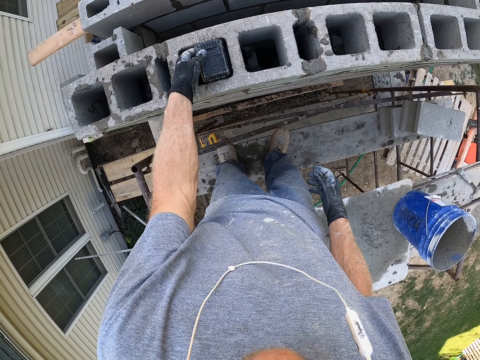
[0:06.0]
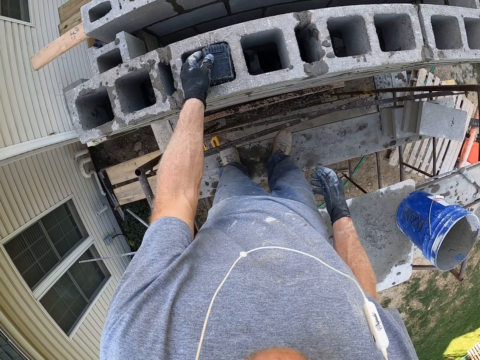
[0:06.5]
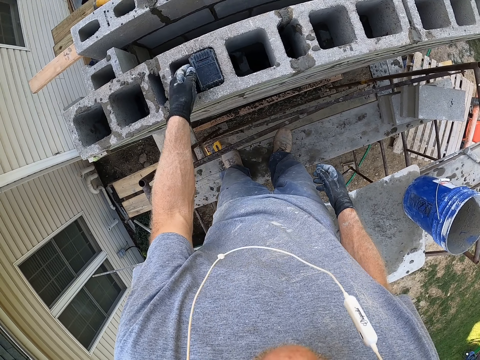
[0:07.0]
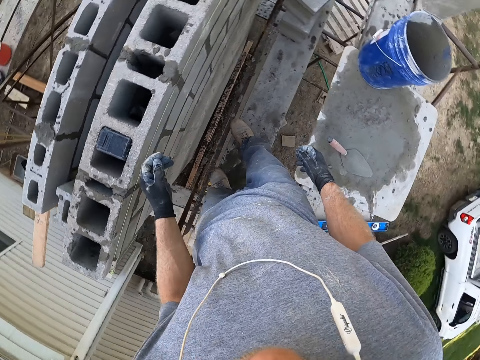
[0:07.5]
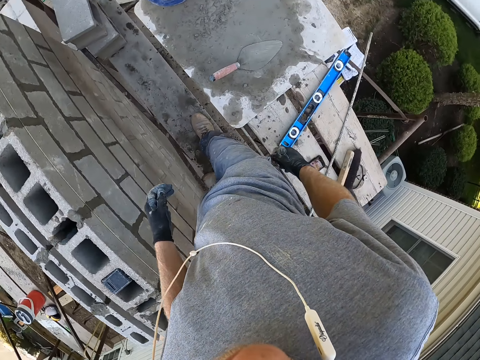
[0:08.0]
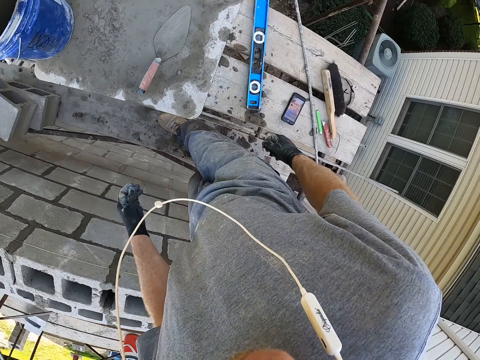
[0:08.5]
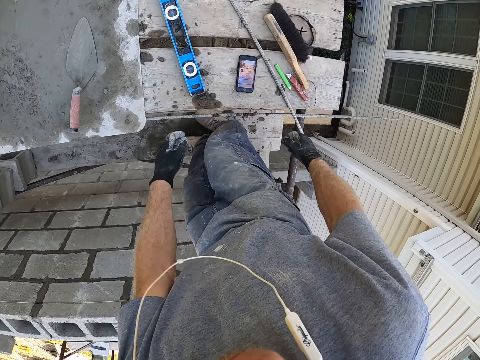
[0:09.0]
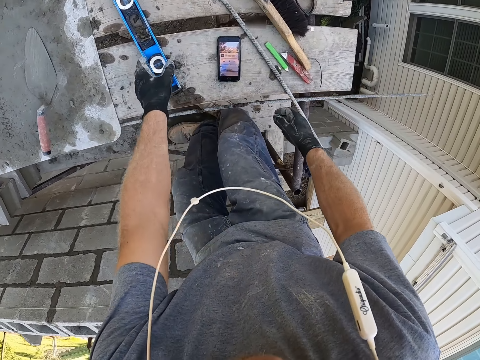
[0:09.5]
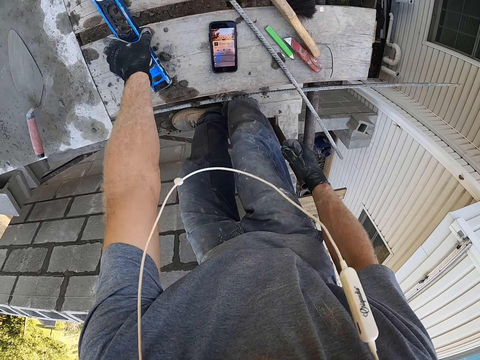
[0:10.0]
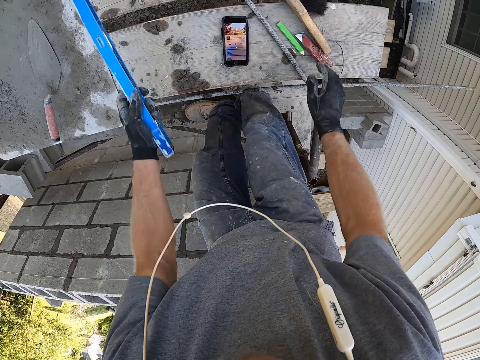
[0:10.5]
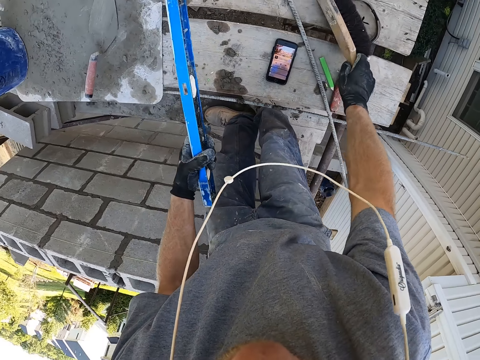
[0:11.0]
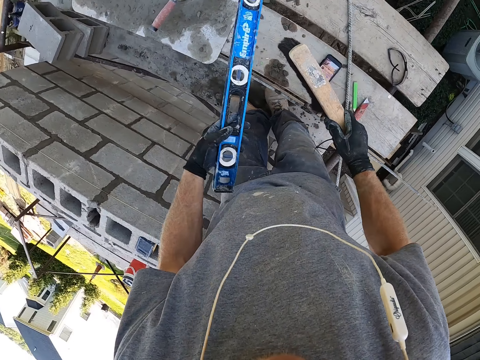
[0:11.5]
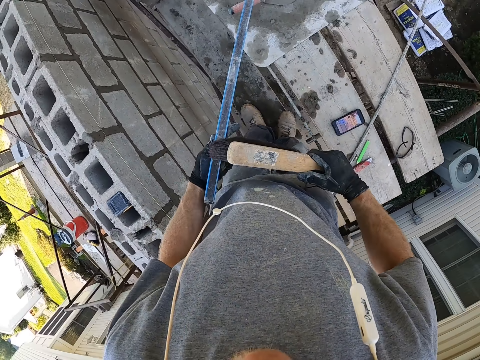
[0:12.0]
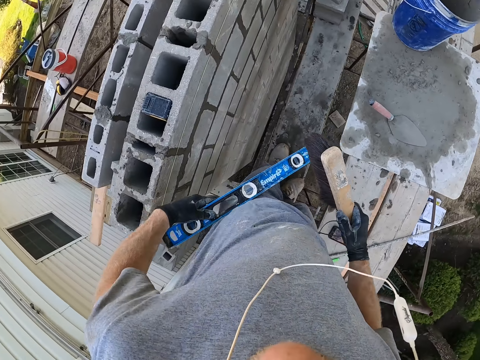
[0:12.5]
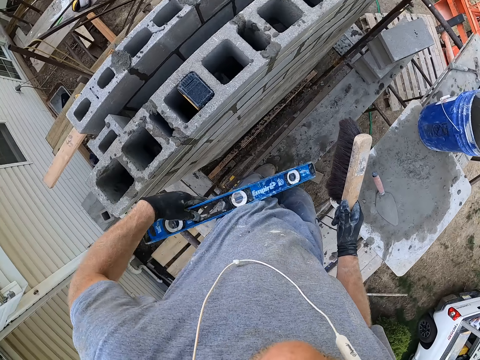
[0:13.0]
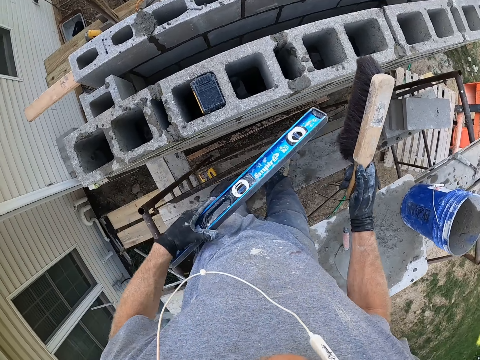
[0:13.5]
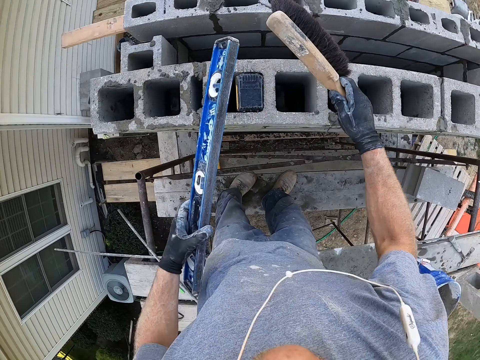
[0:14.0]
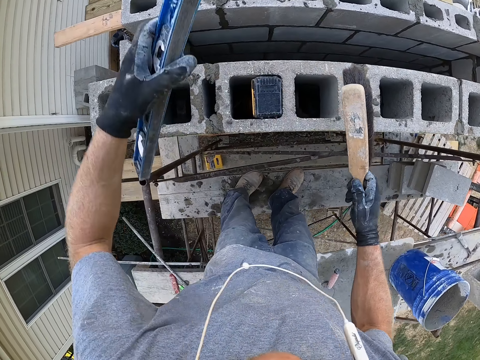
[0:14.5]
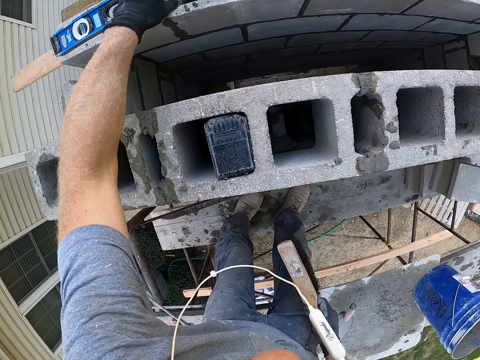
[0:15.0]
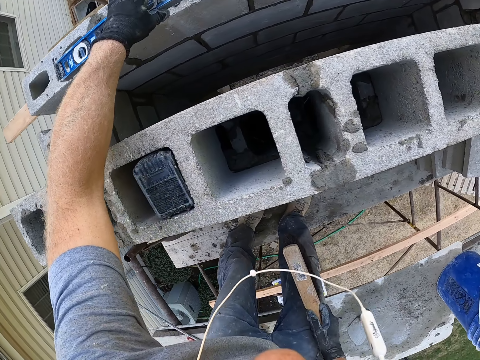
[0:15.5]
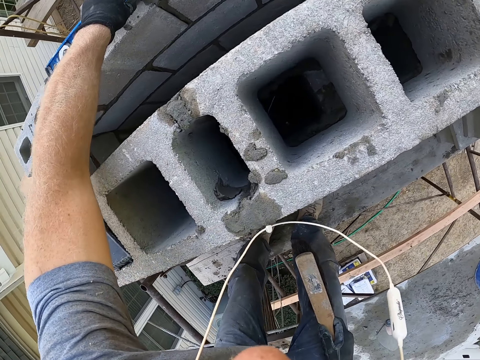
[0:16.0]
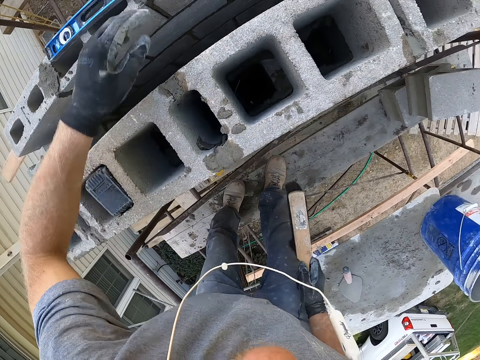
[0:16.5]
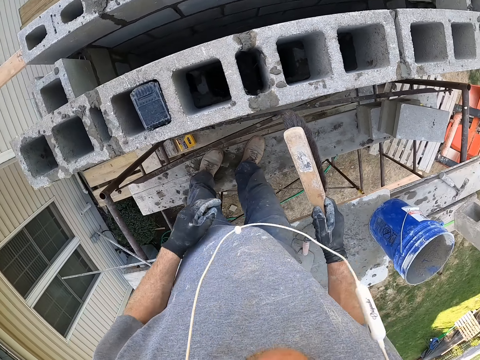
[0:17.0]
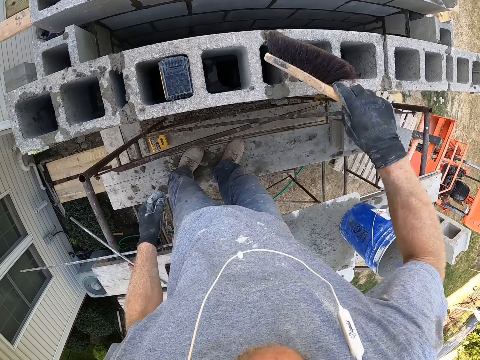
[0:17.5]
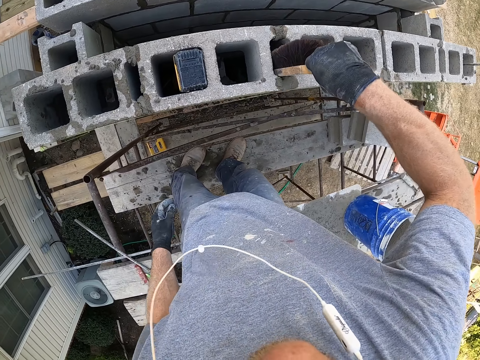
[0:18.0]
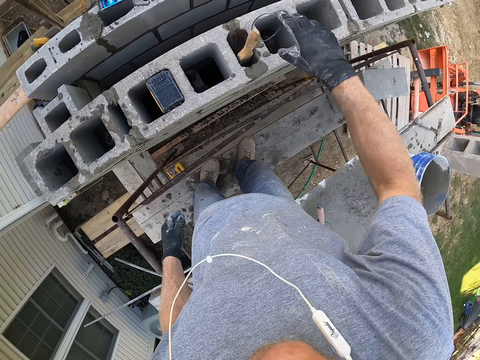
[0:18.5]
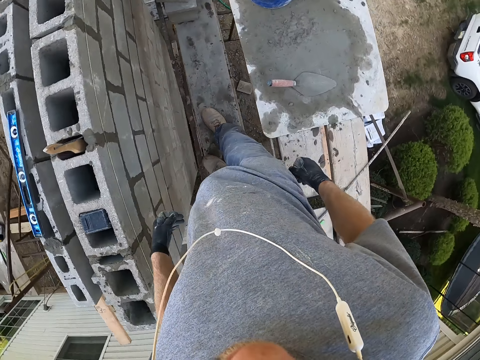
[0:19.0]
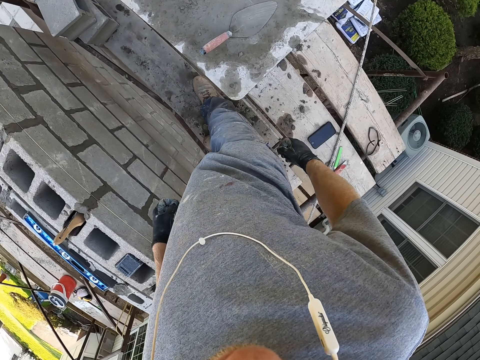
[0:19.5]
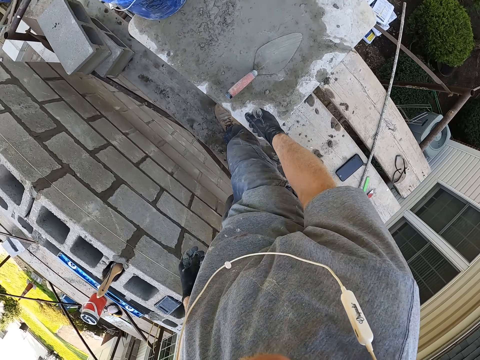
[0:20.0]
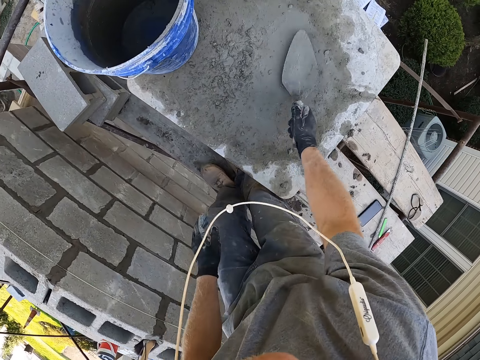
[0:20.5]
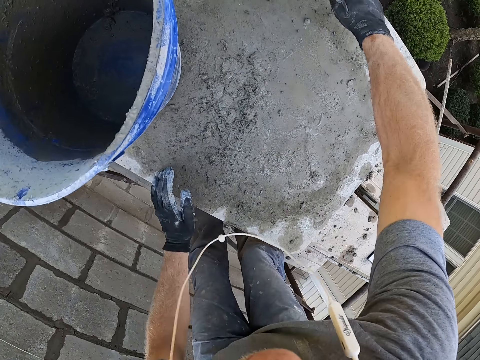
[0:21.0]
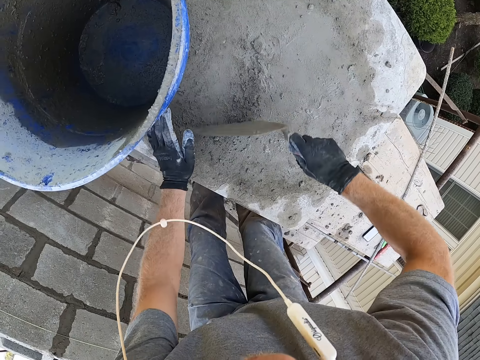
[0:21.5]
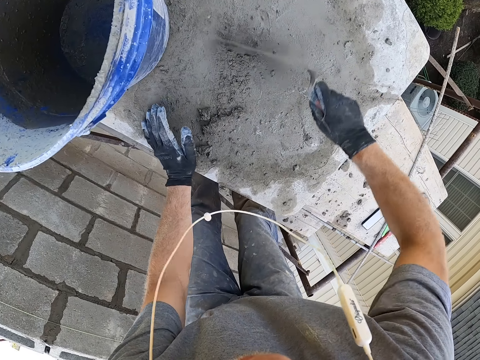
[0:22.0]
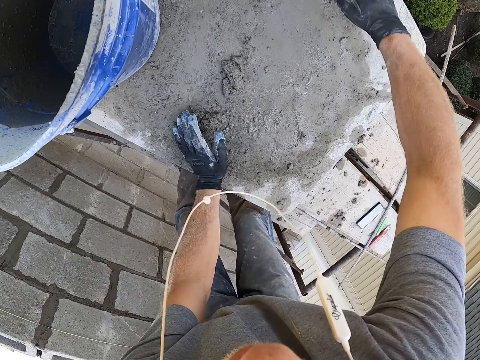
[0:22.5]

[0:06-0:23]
The camera wearer stares around. He picks a spirit level or item from the block. He picks a hand brush from the block. He cleans the item on his cloth. He puts the spirit level on the constructed wall. He puts the hand brush on the constructed wall. He stares around. He picks a mason's trowel from the mortar and collects the mortar with the mason's trowel.

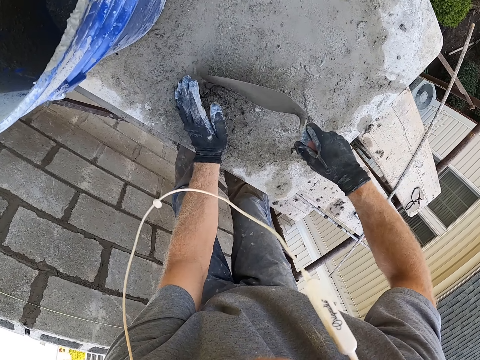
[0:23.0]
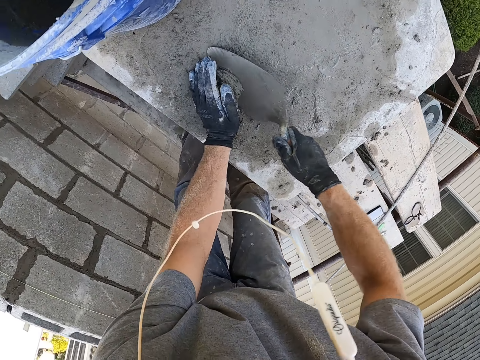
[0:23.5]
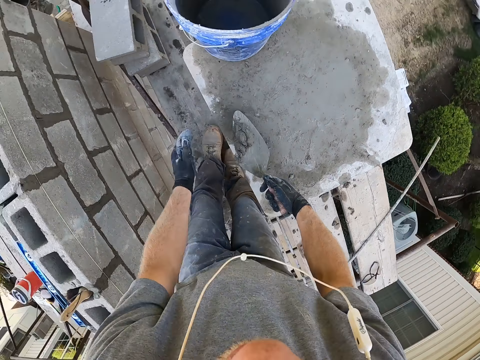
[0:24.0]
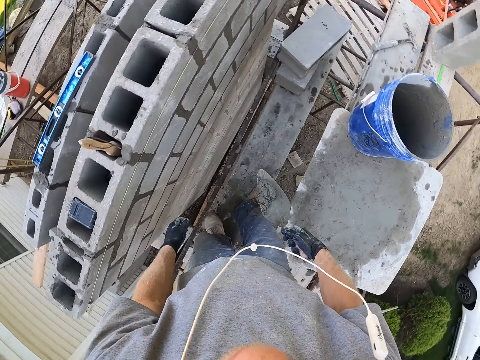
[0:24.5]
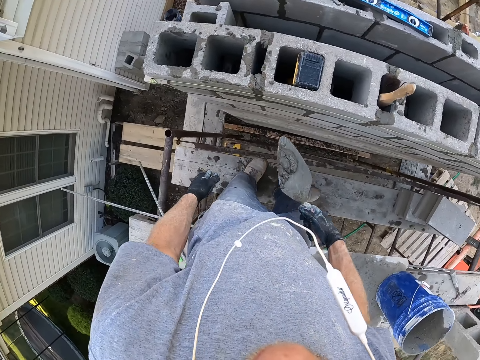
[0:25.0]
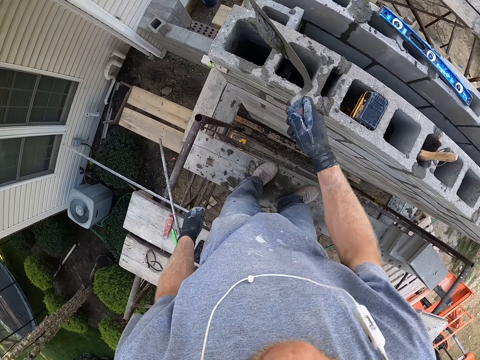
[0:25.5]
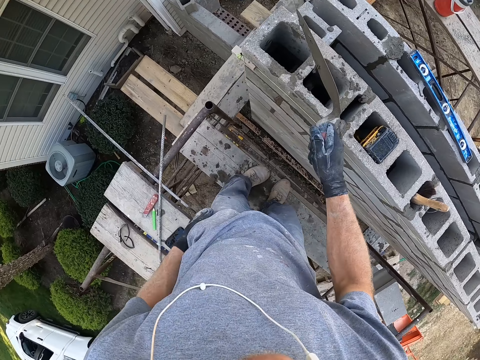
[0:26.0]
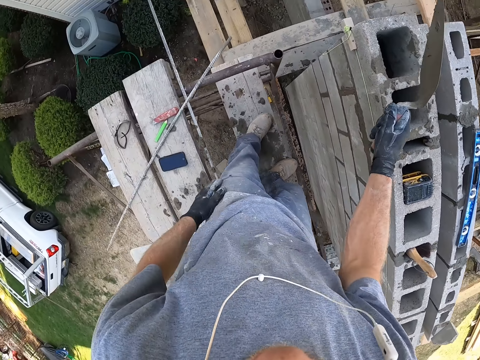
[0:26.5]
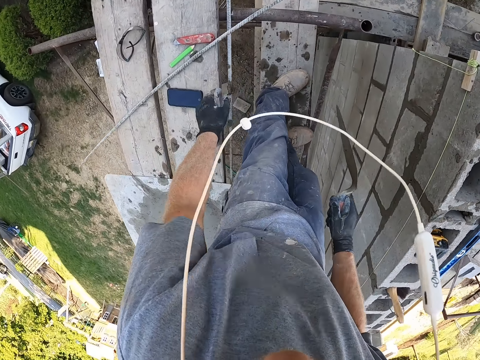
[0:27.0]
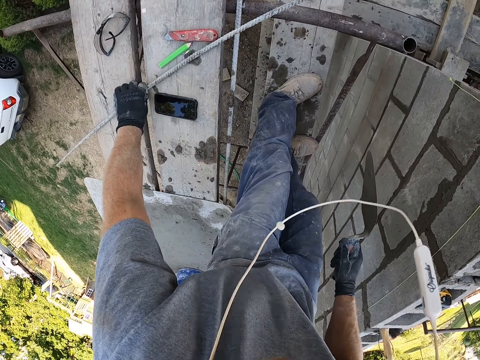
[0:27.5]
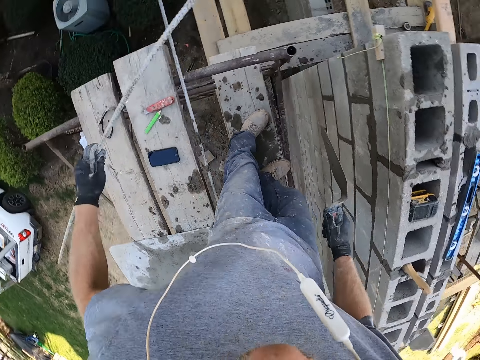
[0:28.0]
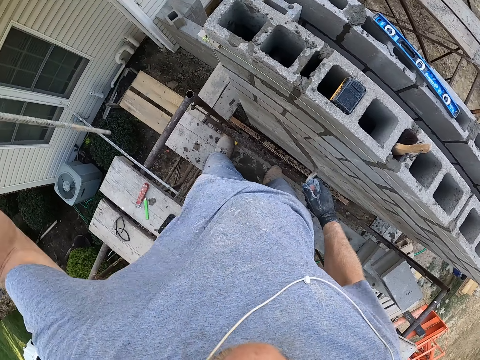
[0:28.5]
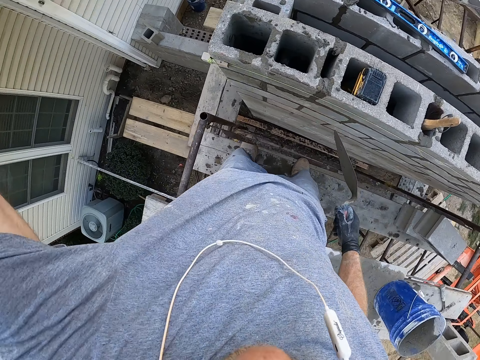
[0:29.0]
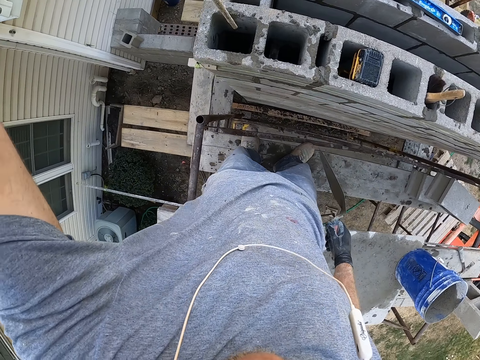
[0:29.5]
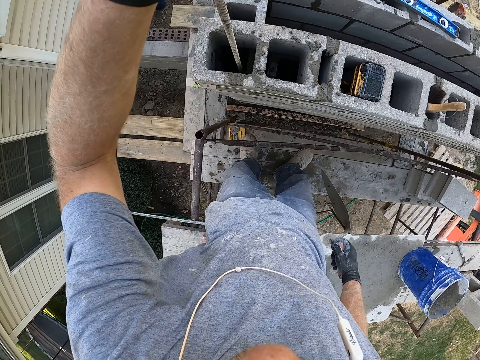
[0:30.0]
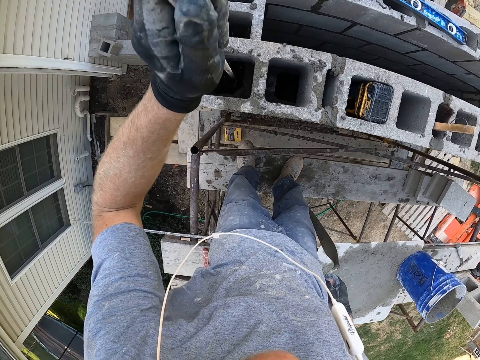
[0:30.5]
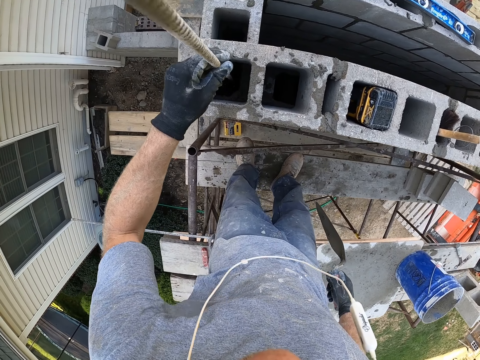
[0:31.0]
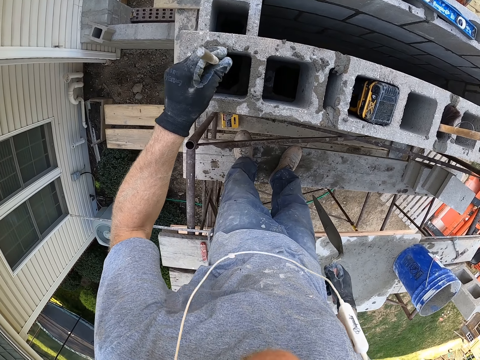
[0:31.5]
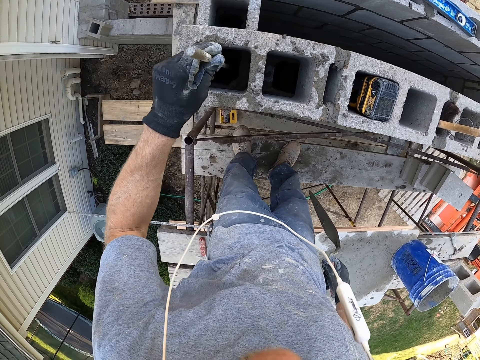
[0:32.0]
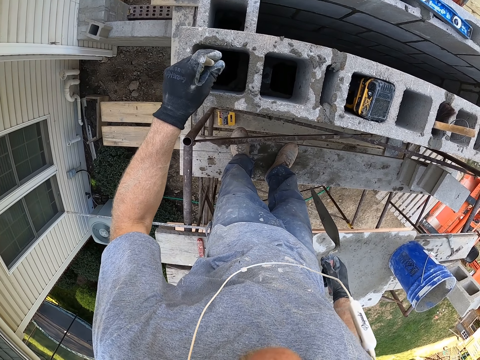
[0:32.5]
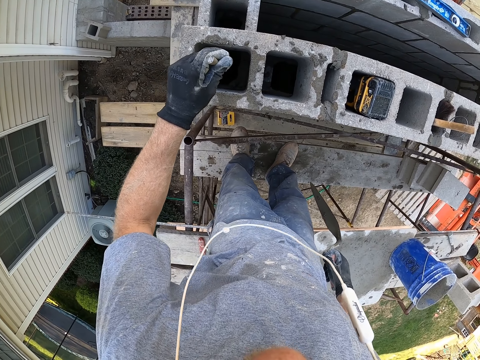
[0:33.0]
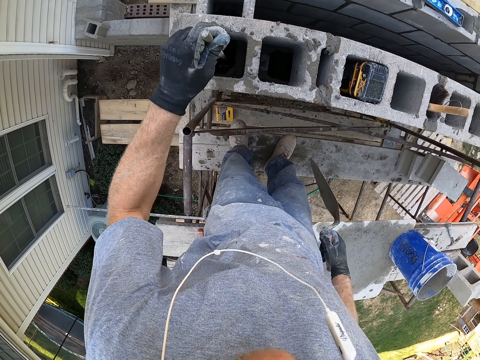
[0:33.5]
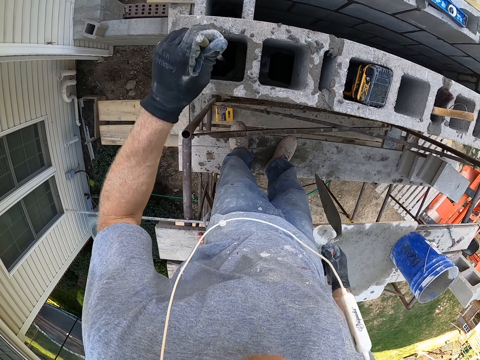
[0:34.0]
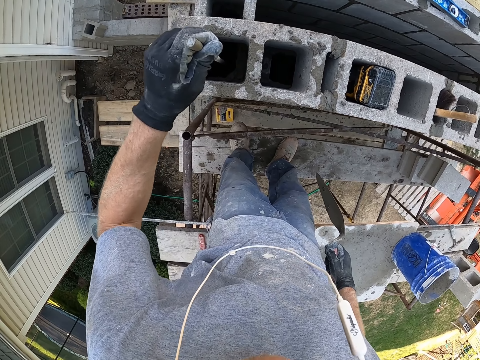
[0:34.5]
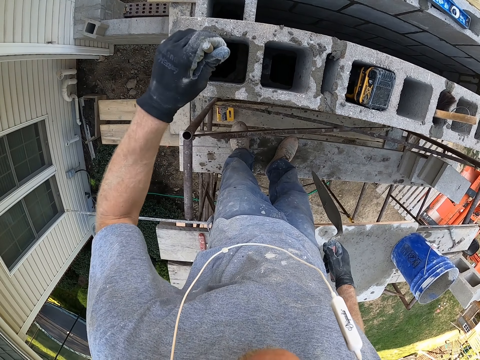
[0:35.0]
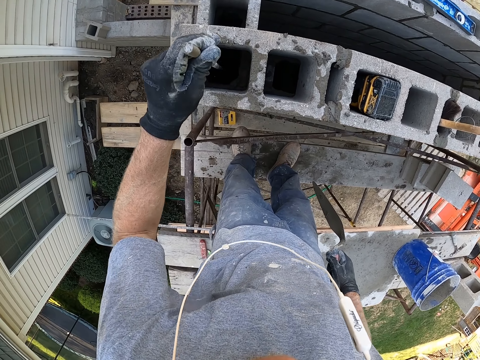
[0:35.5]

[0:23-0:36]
The camera wearer scoops mortar with the mason's trowel. They put the mortar on a wall. They pick a metal or steel bar from the blocks. They put the metal in the wall.
